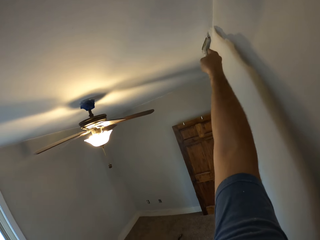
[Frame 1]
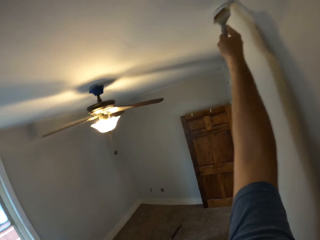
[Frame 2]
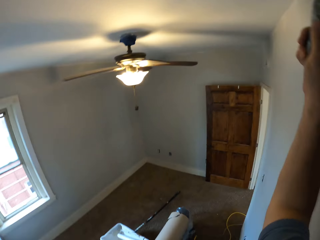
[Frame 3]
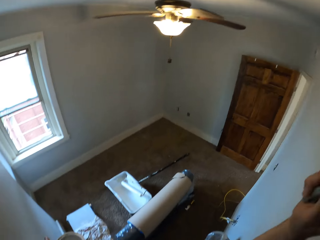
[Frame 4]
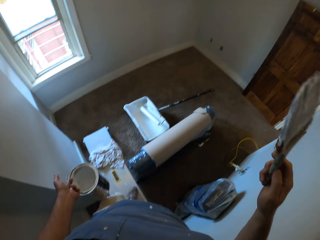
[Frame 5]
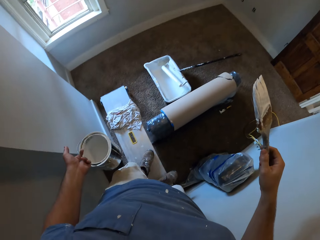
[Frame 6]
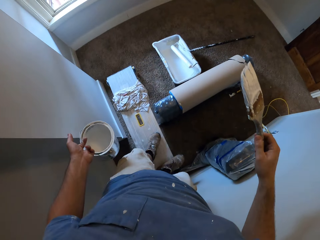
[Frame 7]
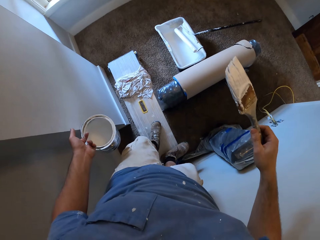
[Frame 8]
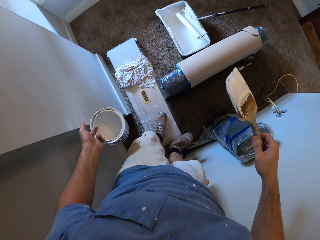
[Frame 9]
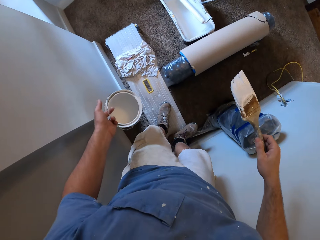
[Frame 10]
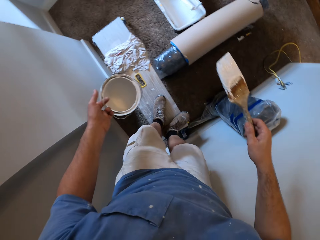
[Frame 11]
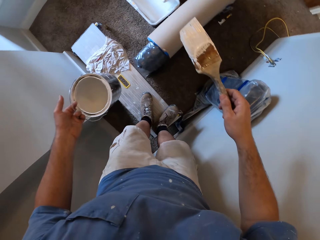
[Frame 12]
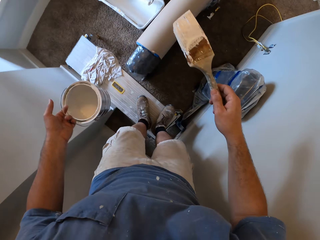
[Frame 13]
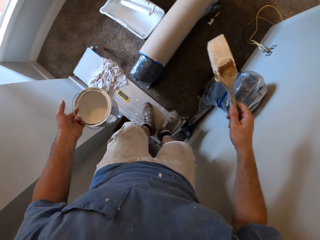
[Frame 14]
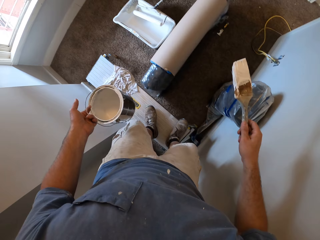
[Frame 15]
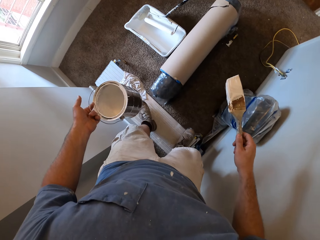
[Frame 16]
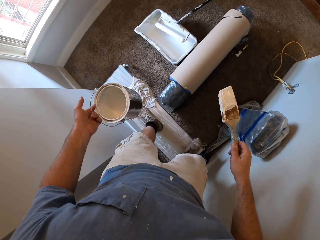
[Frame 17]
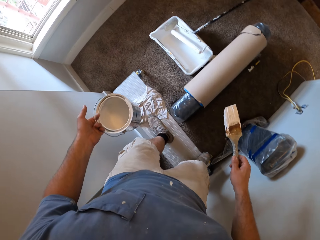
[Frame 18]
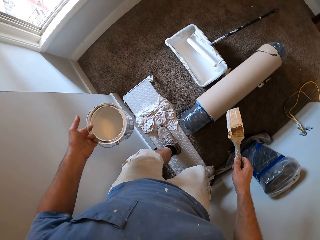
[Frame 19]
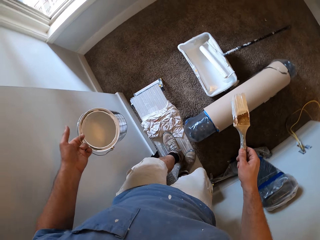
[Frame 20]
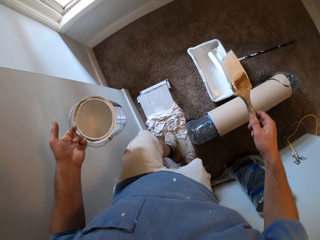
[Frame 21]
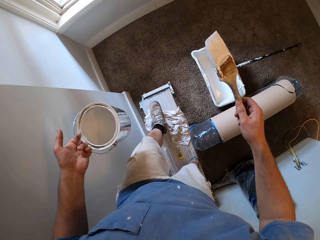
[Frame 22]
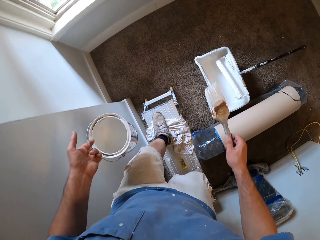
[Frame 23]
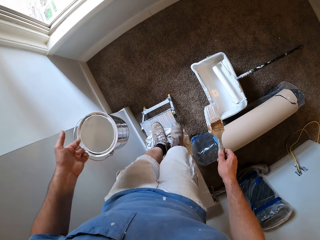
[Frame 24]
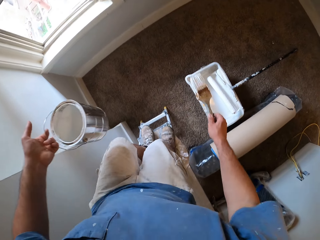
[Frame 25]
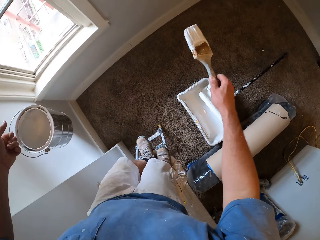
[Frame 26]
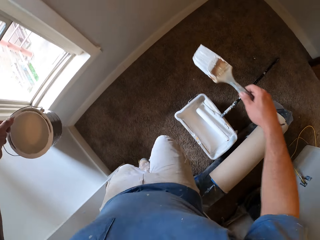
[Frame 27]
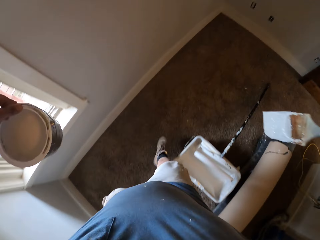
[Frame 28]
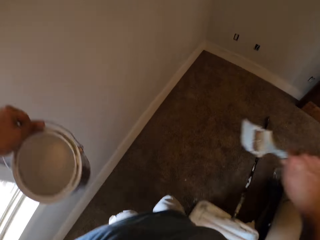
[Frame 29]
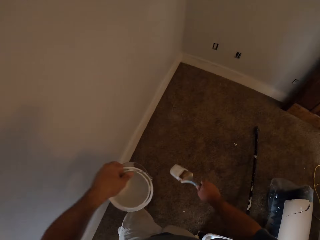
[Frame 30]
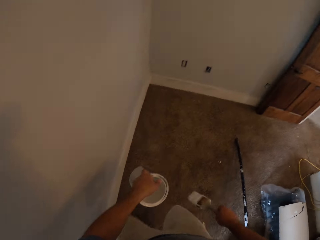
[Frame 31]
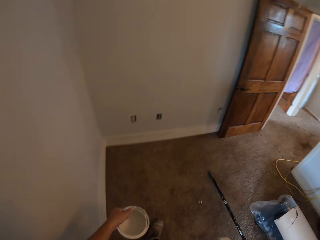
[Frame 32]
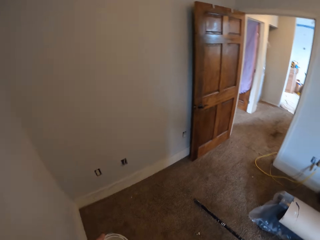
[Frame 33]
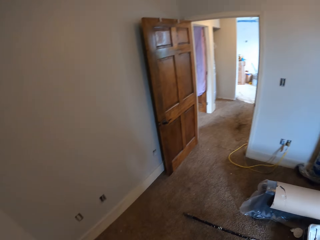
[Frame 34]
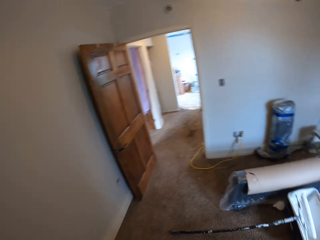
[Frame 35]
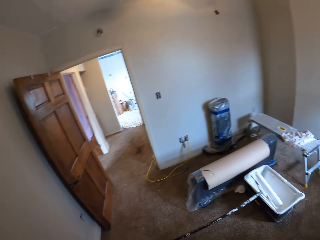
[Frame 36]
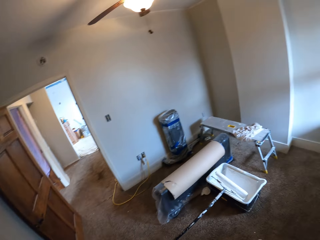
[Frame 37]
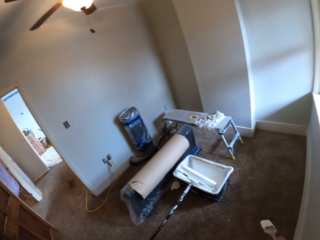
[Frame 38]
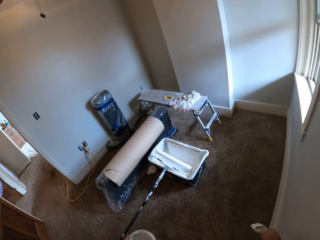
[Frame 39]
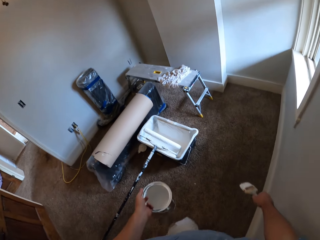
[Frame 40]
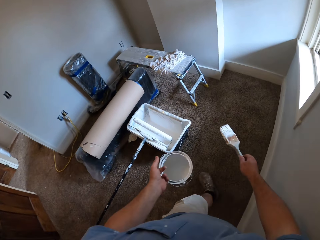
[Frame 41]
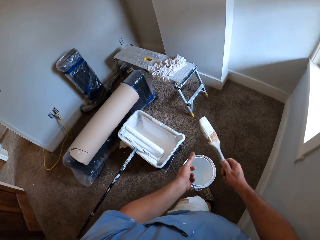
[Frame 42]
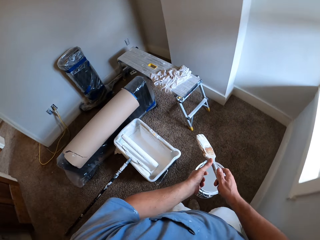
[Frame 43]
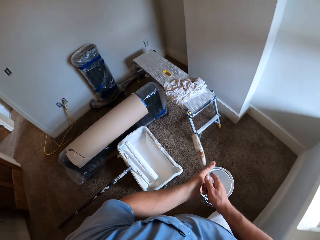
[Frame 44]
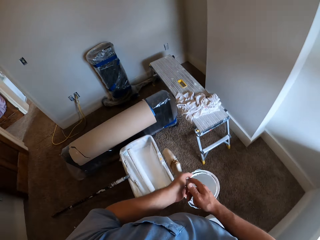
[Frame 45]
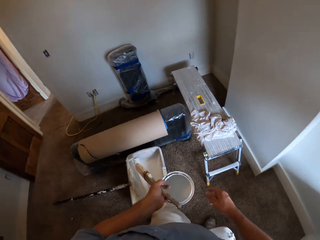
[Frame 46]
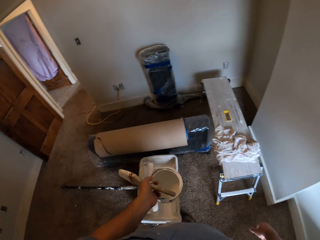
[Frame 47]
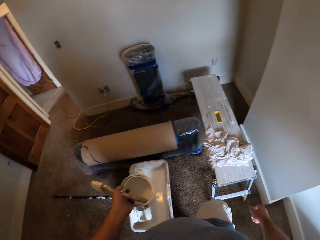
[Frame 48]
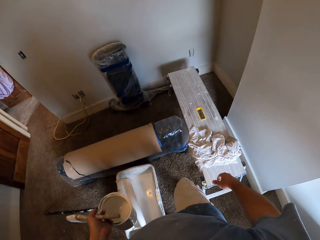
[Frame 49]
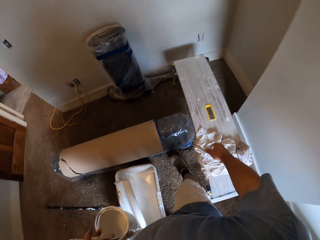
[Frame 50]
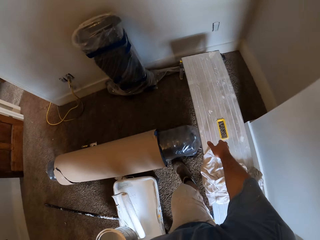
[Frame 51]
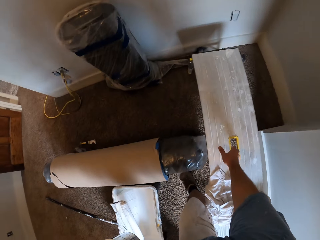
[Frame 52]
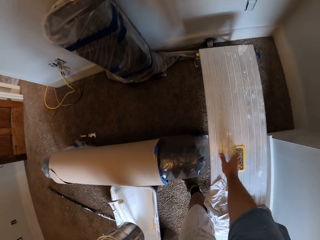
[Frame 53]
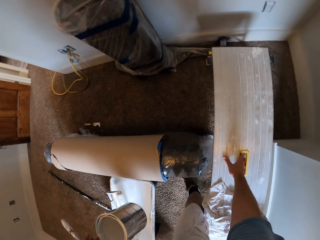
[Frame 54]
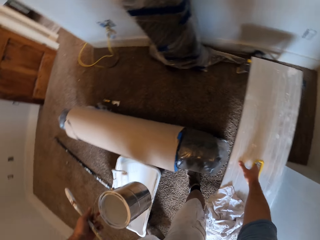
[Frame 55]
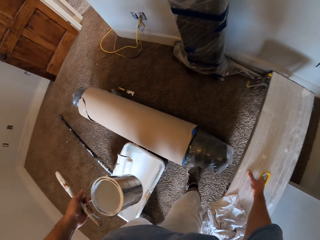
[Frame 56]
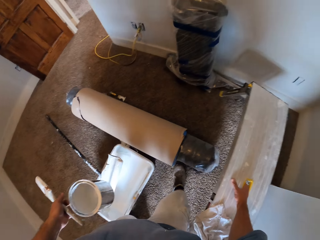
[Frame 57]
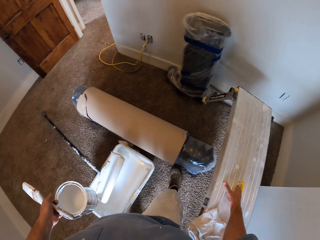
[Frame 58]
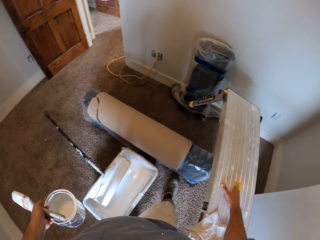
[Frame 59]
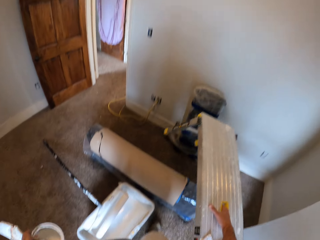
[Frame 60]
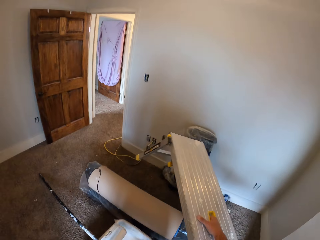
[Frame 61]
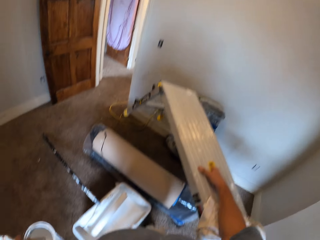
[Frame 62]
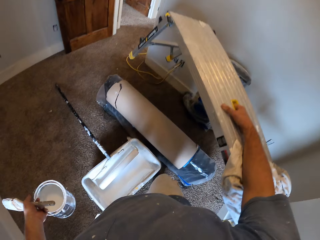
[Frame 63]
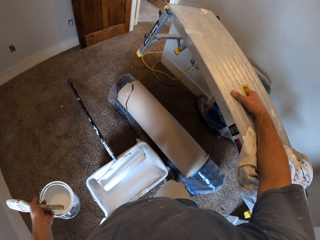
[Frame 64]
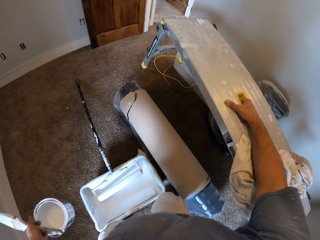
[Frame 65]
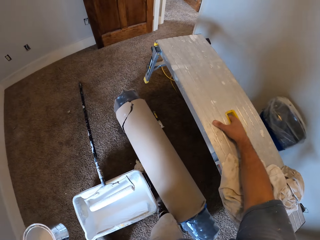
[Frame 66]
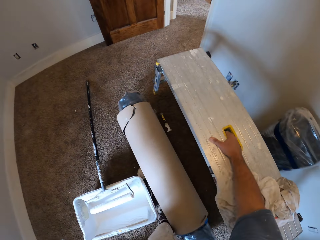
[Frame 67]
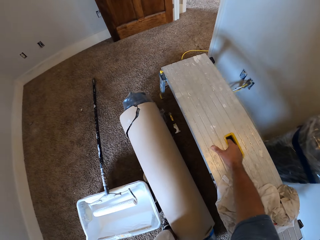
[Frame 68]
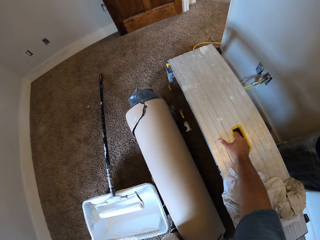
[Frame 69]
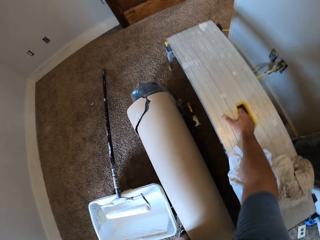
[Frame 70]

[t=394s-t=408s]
The camera wearer stops painting the ceiling corners. He looks down. He walks back on the step stool. He jumps down from the step stool. He moves away from the step stool. He looks around the room. He walks back to the step stool. He passes the paintbrush from his right hand to his left hand. He picks up the step stool from its handle with his right hand. He carries the step stool to another part of the room.

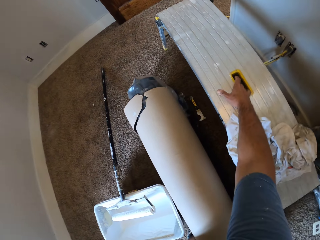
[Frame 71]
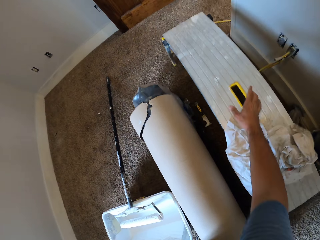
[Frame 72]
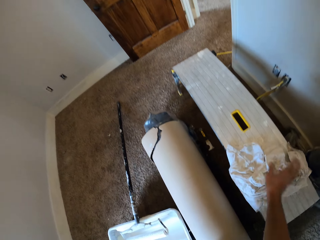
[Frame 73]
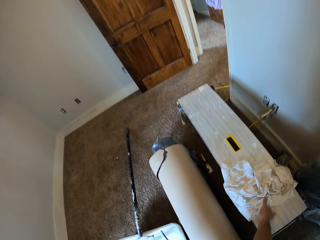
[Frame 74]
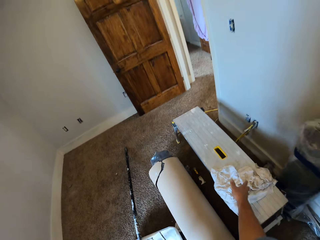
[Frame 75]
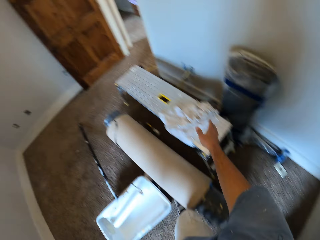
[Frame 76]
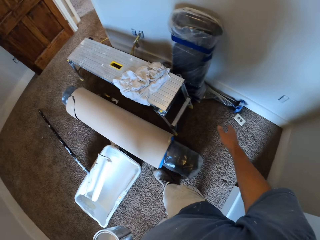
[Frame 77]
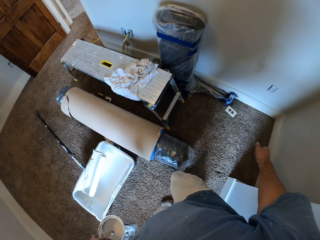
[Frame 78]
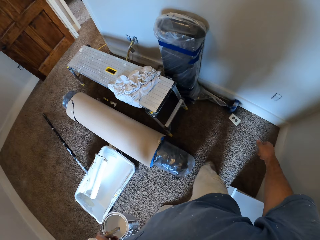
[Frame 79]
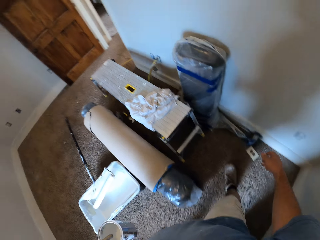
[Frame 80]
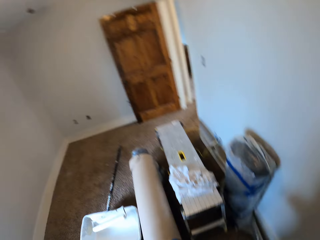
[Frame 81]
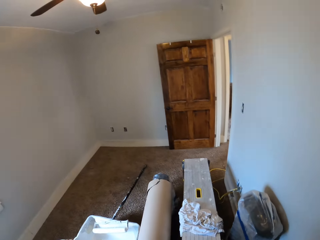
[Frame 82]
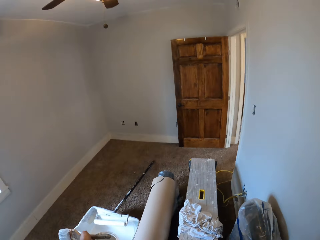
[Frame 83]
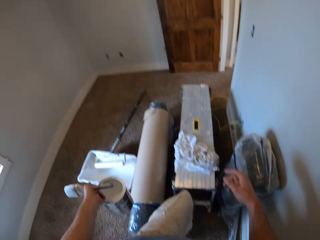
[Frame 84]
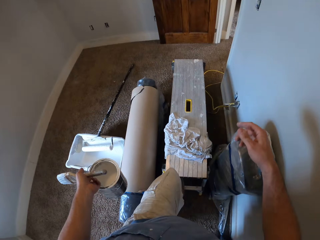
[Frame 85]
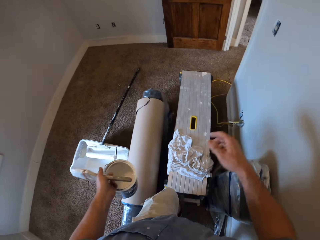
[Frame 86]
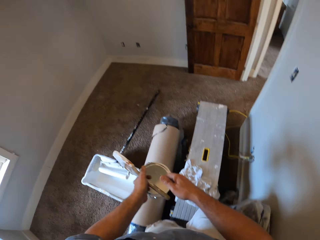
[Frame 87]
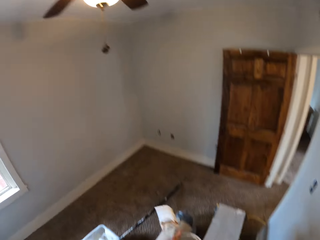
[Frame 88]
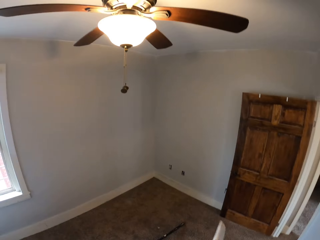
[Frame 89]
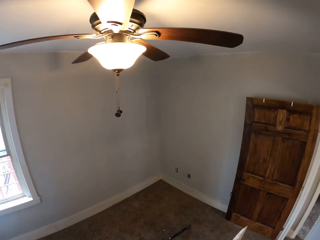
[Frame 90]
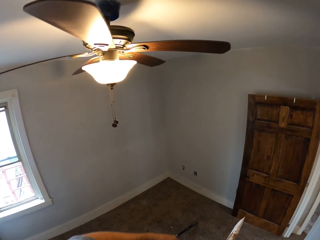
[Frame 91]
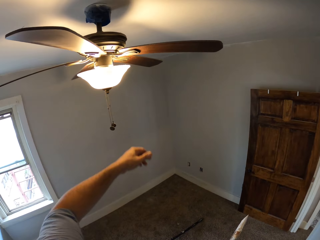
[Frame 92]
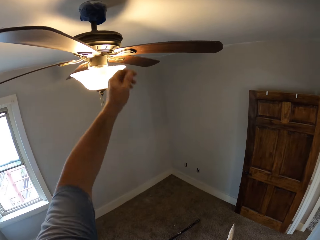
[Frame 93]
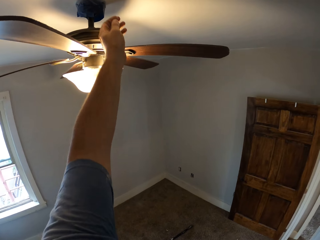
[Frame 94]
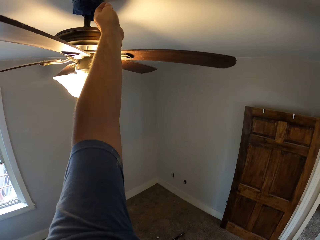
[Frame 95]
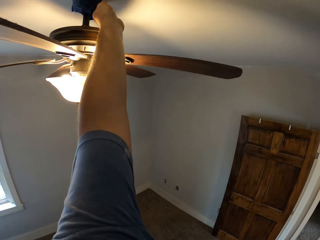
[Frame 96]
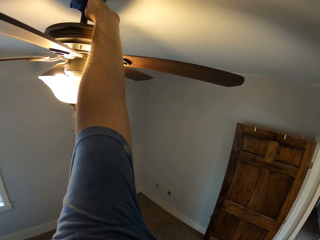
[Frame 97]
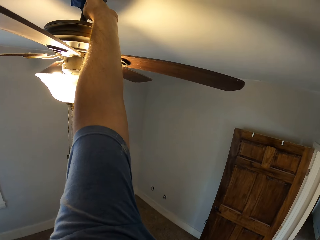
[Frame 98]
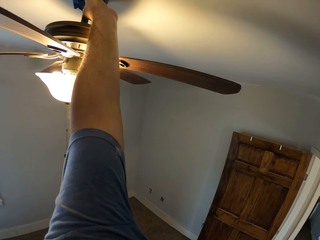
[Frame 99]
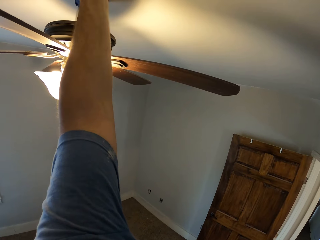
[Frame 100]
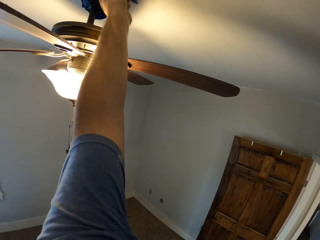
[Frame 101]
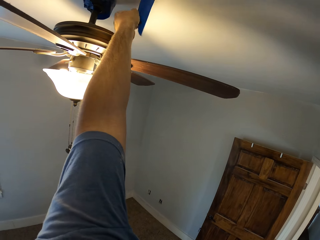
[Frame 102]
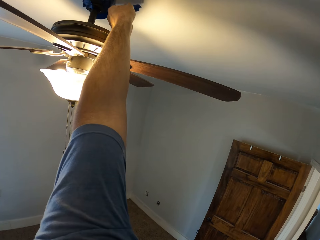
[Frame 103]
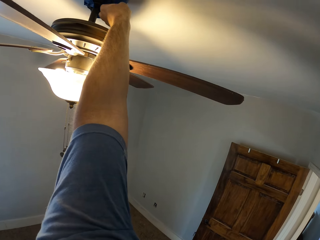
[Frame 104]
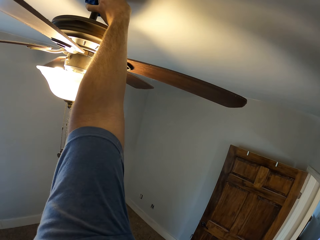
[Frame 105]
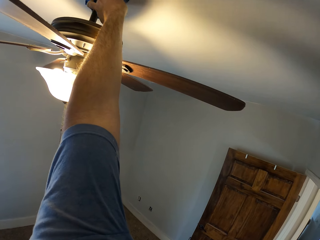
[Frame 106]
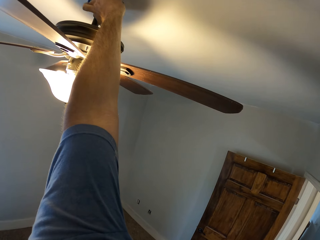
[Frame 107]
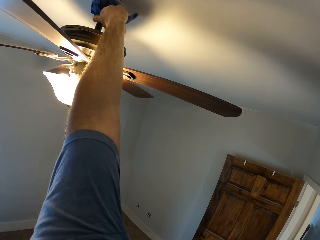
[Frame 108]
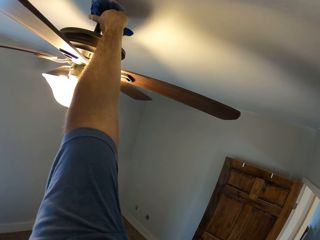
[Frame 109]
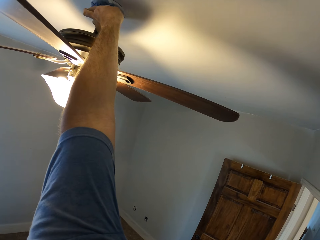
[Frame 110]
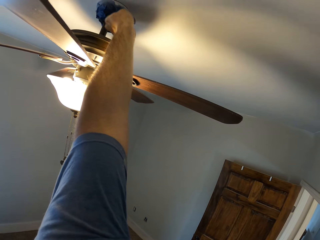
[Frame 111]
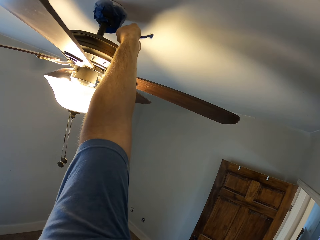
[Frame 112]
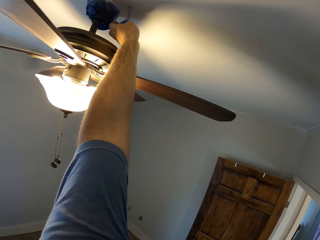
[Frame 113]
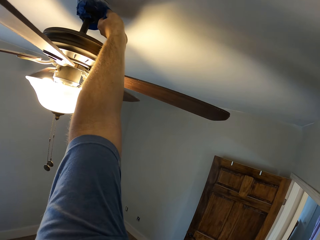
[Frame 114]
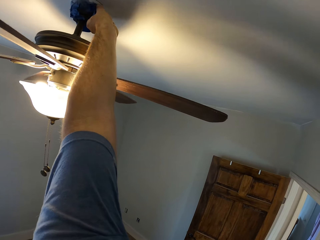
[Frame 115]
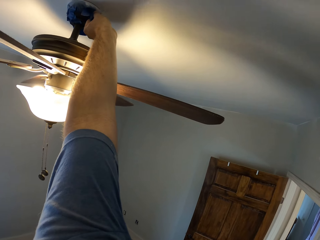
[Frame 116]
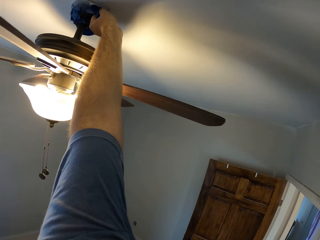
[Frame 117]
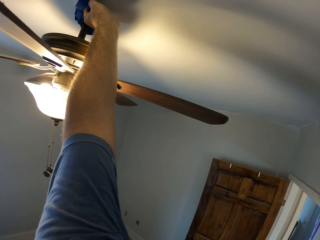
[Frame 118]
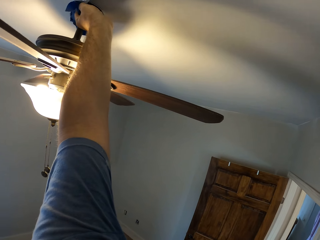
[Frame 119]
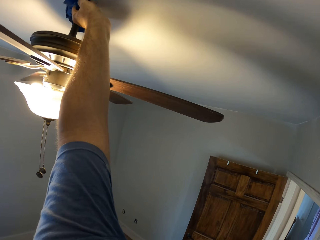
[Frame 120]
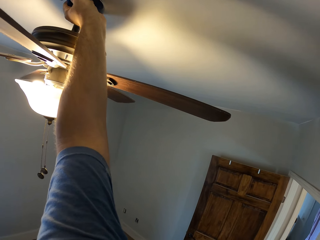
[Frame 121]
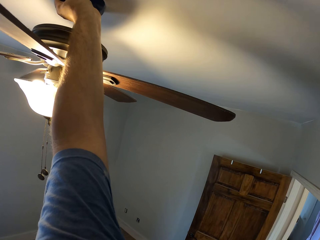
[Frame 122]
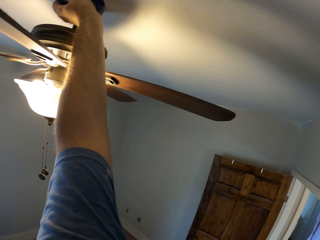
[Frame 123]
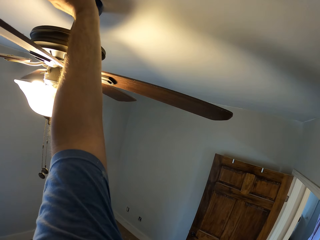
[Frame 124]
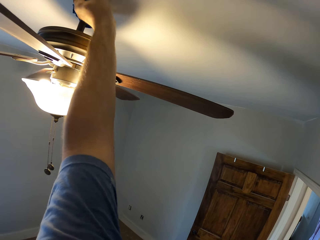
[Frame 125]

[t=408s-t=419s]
The camera wearer drops the step stool on the floor. He walks towards the step stool. He climbs on the step stool. He collects the paintbrush and the paint container from his left hand with his right hand. He raises his left hand towards a ceiling fan. He removes a duct tape from the base canopy of the ceiling fan with his left hand.
